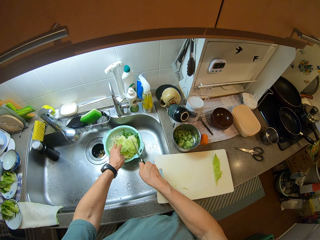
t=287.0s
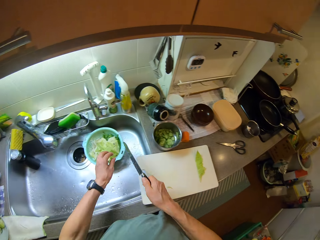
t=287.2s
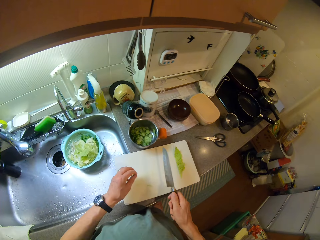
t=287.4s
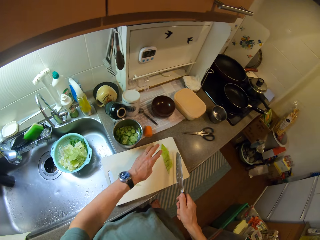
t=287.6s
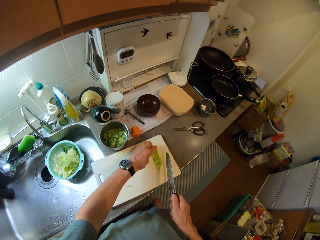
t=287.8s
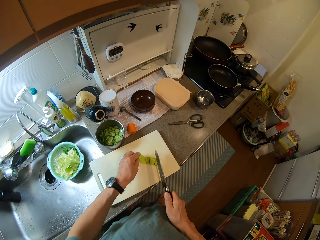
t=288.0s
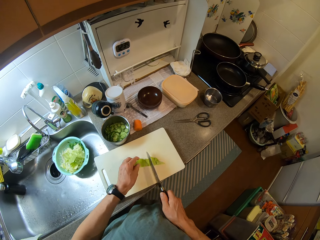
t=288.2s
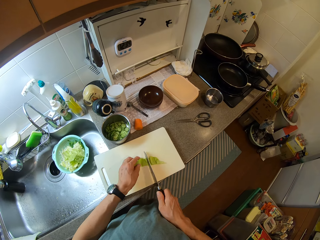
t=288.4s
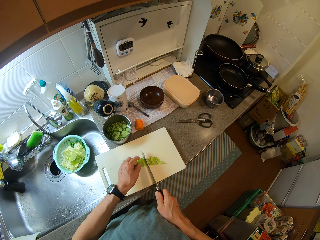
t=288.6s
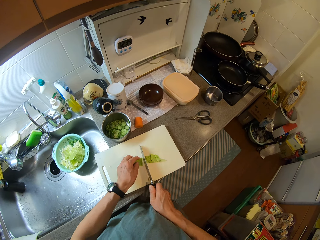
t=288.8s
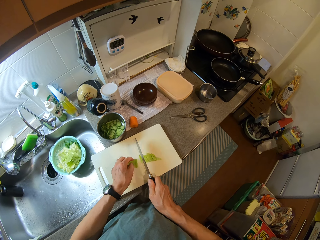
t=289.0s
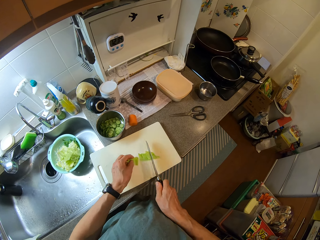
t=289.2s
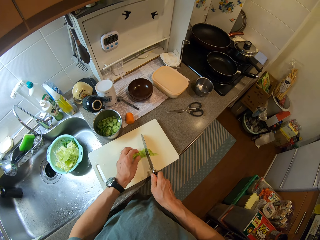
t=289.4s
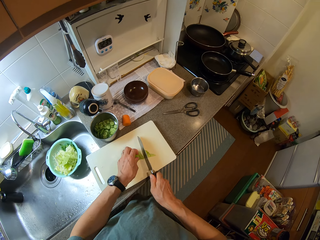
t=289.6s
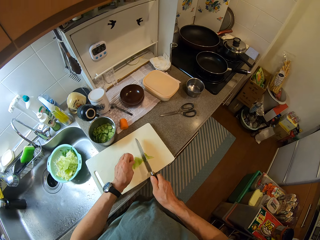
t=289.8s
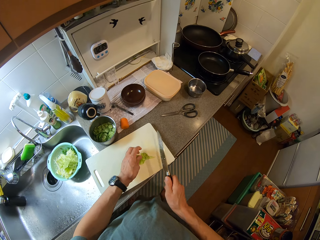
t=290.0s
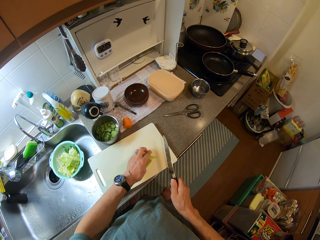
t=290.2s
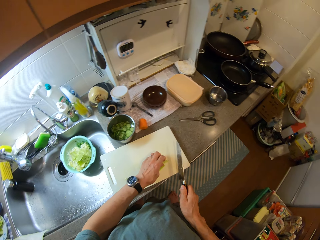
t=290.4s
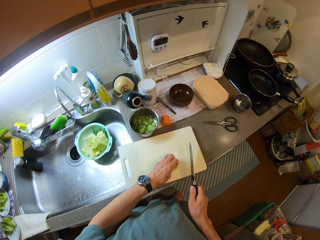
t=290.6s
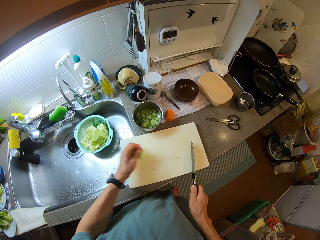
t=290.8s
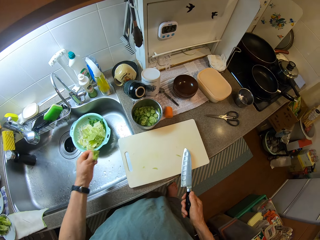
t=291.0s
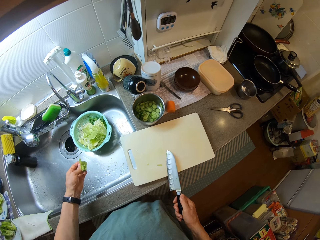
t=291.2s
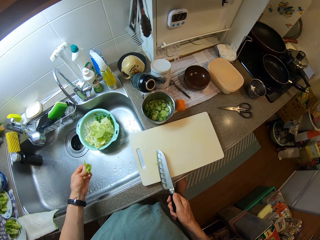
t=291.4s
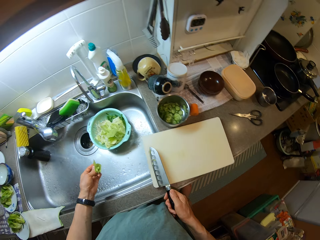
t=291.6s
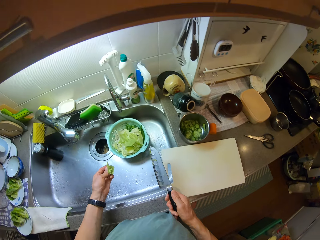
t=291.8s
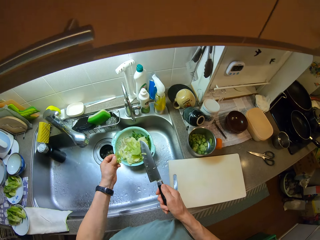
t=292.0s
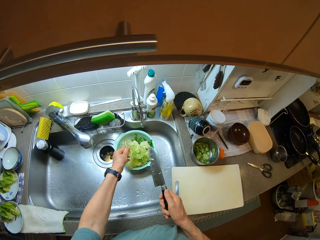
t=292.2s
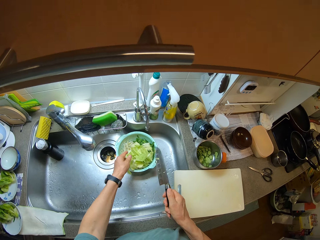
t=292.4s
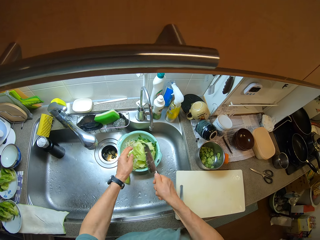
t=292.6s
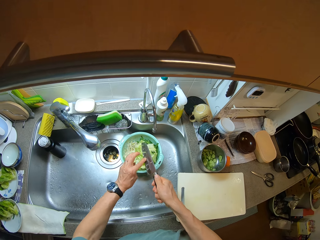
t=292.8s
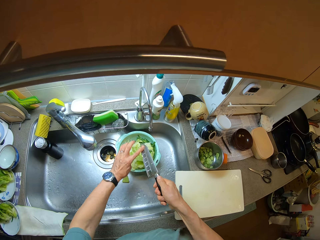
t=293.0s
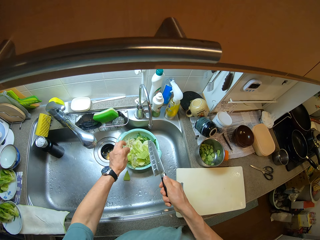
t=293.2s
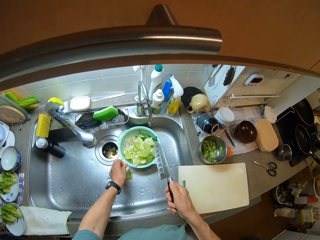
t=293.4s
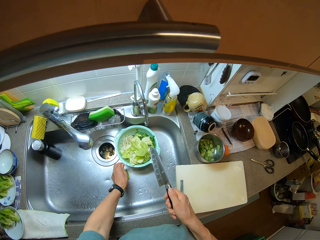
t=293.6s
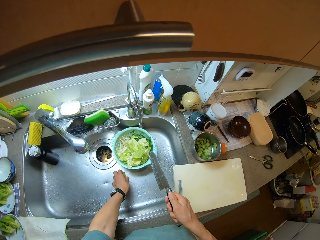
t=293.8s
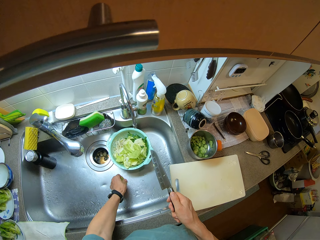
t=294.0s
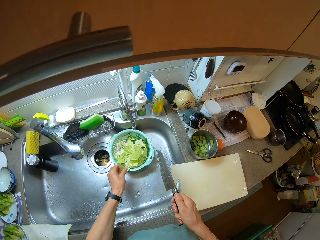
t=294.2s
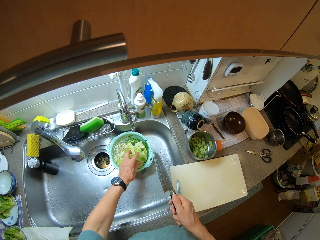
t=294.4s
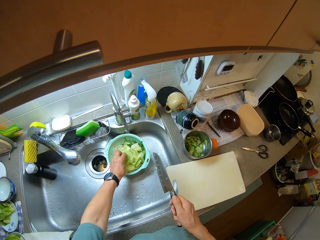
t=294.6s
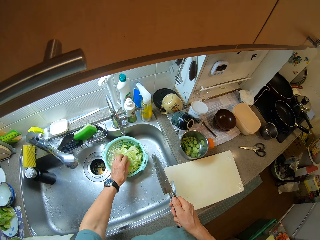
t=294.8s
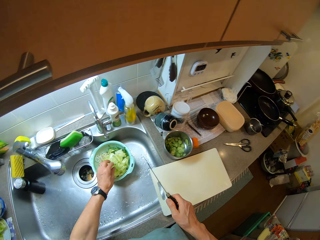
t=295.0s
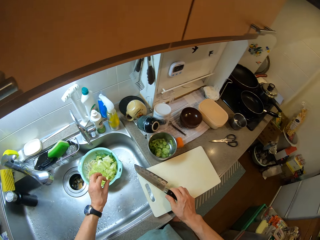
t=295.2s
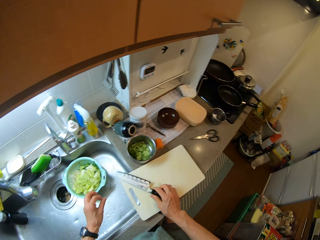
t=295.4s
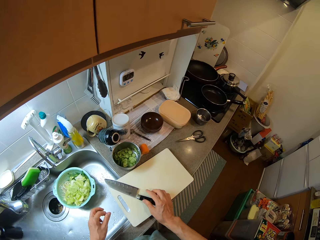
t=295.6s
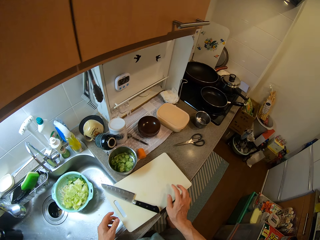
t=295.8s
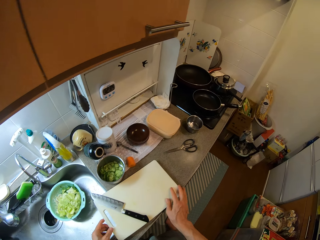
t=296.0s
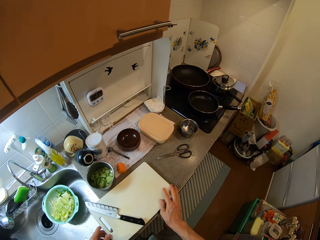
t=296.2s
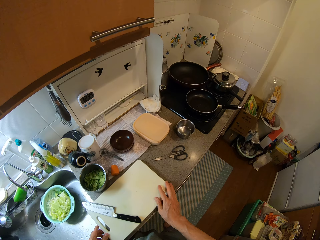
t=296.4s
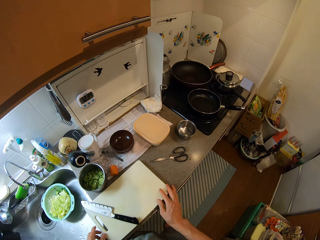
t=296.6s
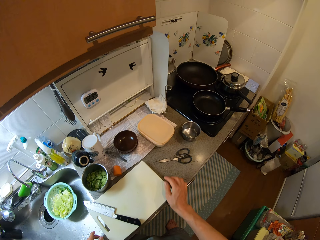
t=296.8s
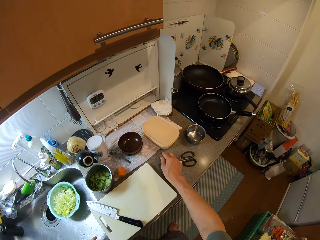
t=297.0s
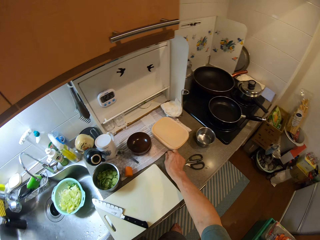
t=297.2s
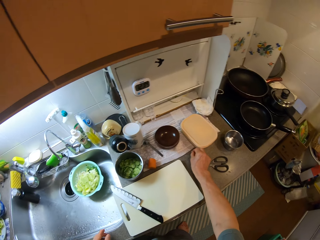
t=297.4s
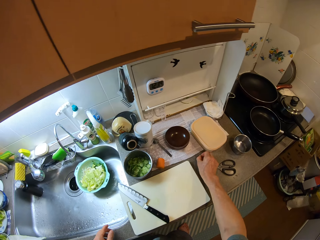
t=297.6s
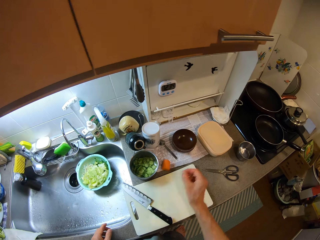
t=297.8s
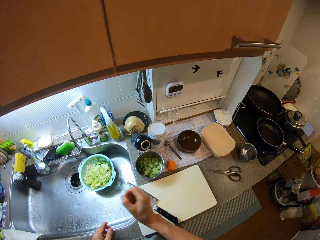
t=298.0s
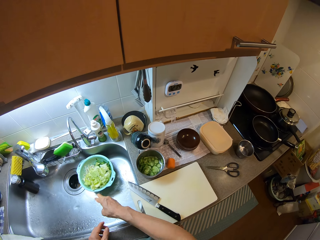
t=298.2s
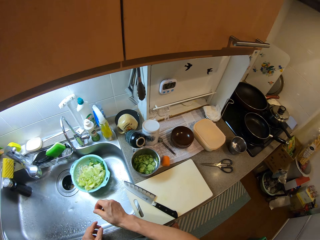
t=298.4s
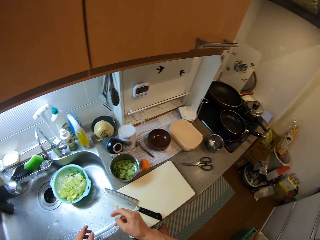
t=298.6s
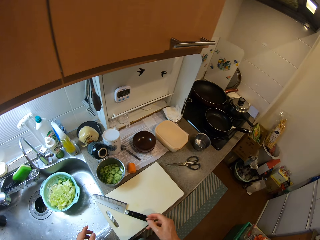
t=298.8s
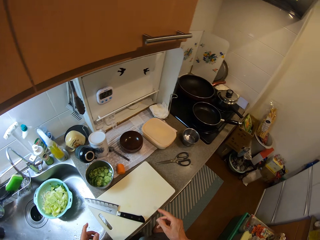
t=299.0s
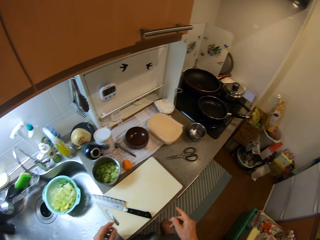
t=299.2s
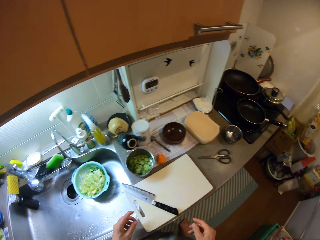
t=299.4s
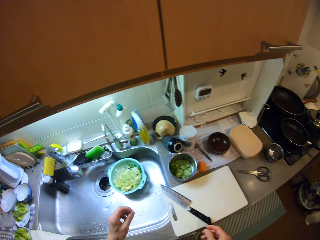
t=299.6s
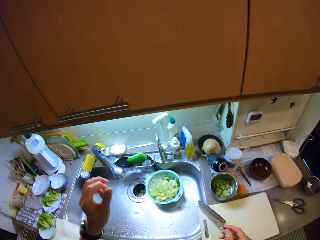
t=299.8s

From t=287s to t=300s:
The camera wearer puts the cabbage pieces on the plastic sieve bowl. He moves the layer of cabbage on the chopping board. He cuts the layer of cabbage with the knife. He does so again. He picks the layers of cabbage from the chopping board. He puts the cabbage pieces on the plastic sieve bowl. He picks the layer of cabbage from the sink with his left hand. He drops the layer of cabbage in the bowl. He drops the knife on the chopping board. He moves the chopping board on a counter. He picks a waste from the counter with his right hand. He throws the waste in the sink.

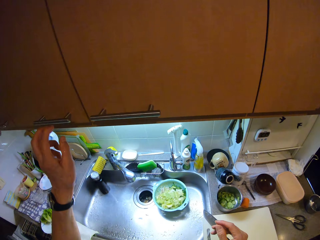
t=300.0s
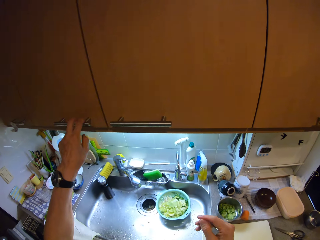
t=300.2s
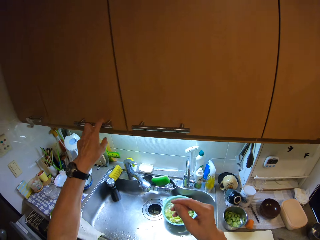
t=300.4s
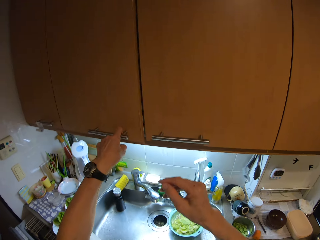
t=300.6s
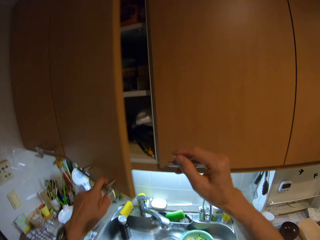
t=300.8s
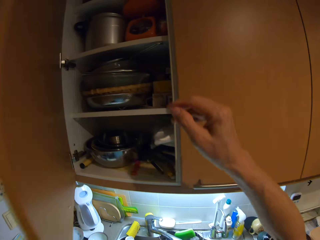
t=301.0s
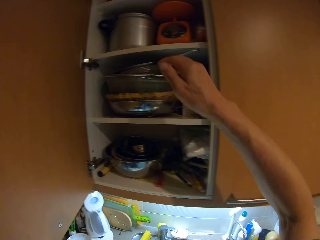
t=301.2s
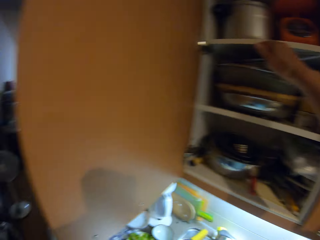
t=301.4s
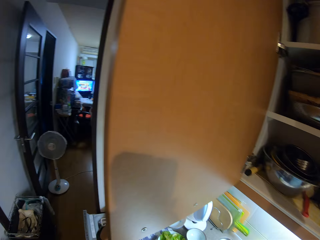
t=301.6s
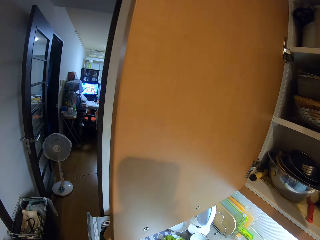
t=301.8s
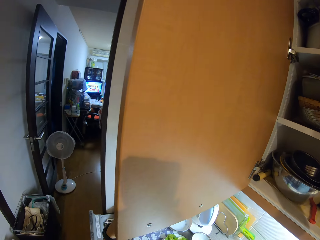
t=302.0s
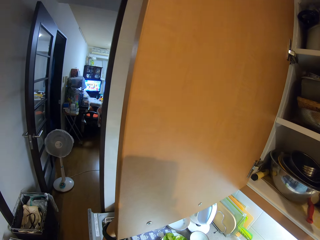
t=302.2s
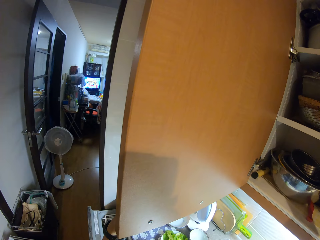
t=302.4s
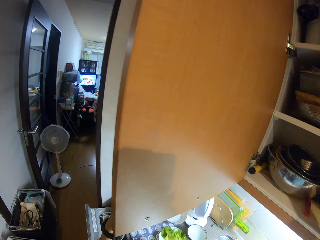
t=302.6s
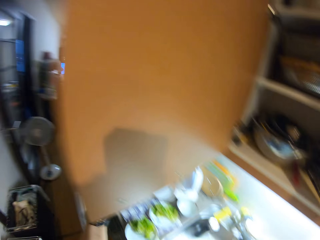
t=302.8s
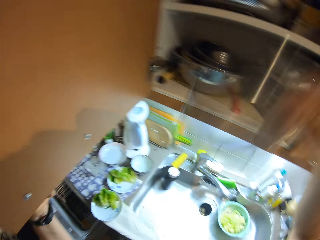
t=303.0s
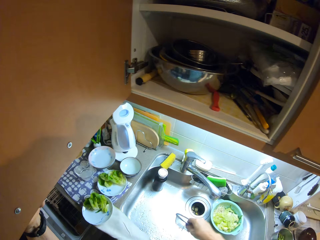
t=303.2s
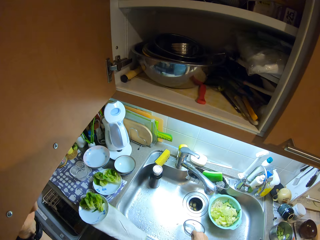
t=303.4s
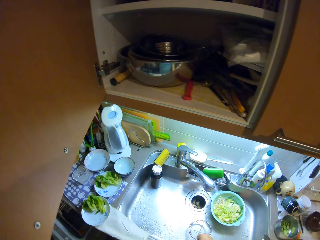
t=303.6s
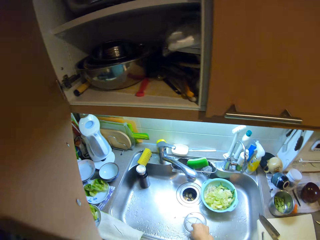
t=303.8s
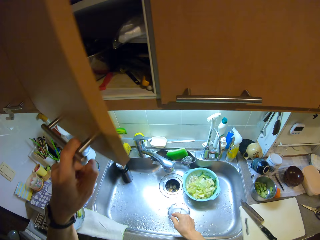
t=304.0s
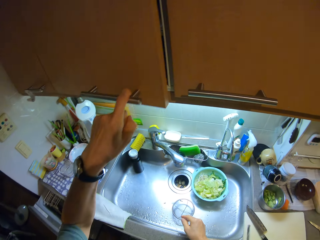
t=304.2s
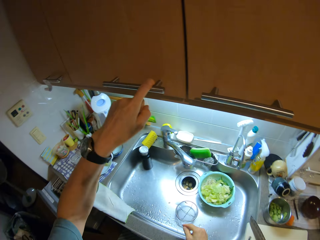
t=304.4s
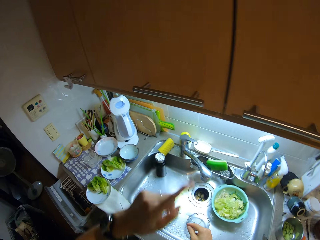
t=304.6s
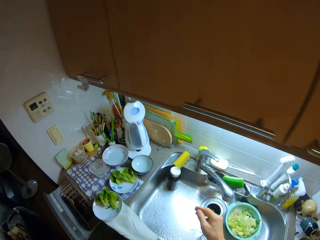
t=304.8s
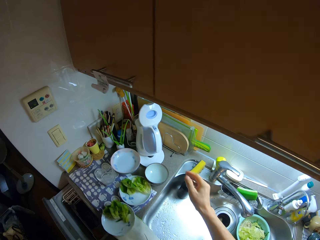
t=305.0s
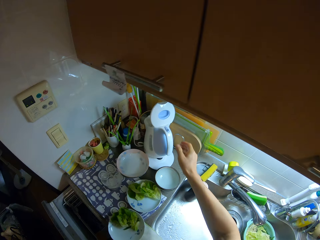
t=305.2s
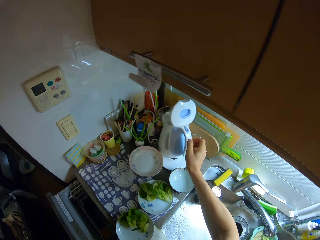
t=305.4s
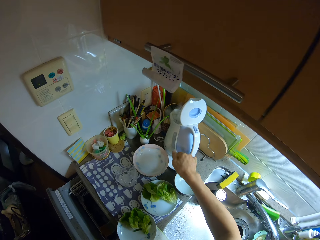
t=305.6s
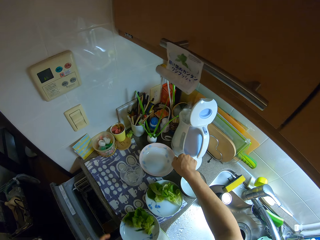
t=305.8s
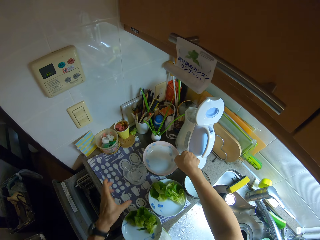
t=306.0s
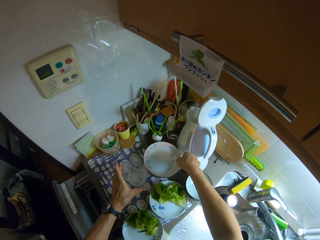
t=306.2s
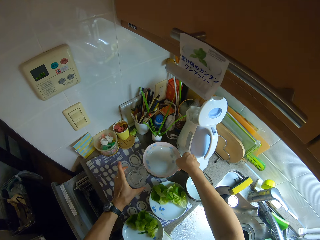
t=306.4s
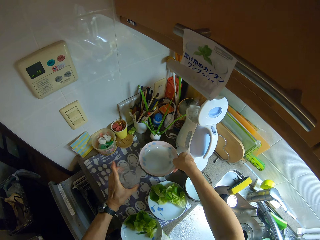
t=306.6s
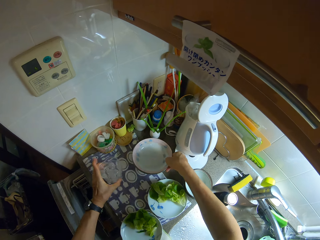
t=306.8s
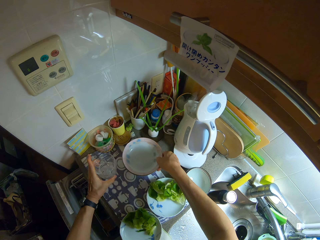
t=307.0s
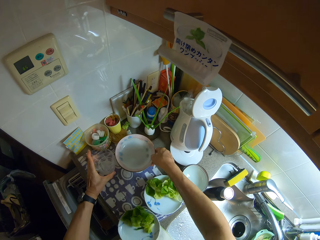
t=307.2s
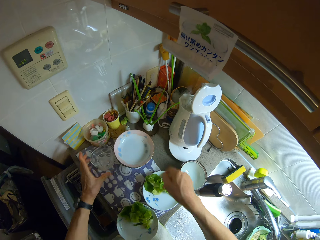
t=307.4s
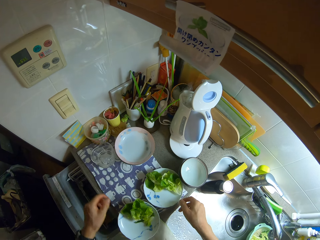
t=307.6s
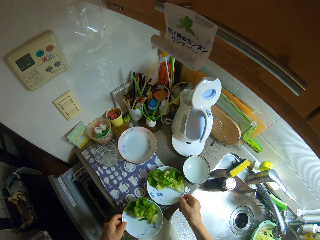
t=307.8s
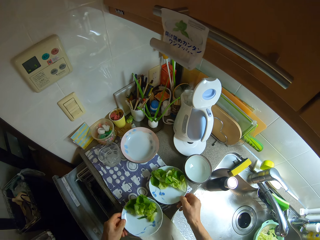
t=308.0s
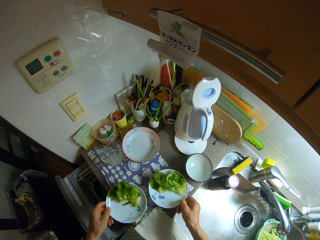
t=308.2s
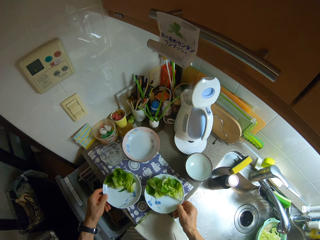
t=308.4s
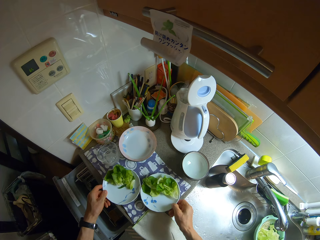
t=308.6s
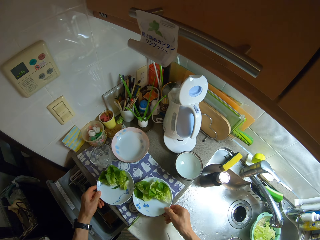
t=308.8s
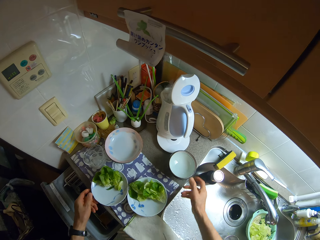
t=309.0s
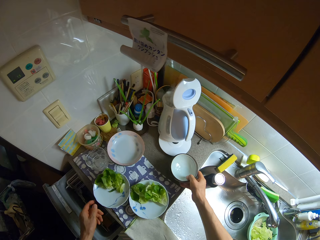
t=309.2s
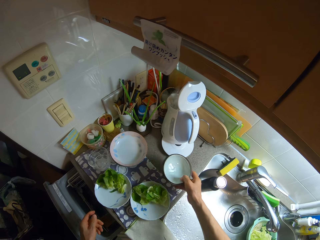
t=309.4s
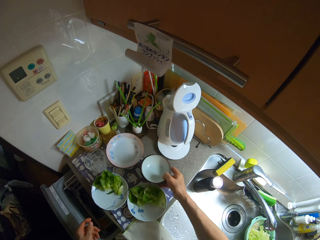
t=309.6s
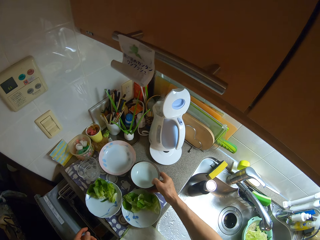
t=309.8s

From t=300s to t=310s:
The camera wearer opens a cupboard with his left hand. He picks a mesh sieve from the cupboard with his right hand. He drops the sieve in the sink. He closes the cupboard with his left hand. He moves a bowl on the counter with his right hand. He moves a cup on the counter with his left hand. He moves a plate on the counter with his right hand. He moves another plate on the counter with his left hand. He moves another bowl on the counter with his right hand.
